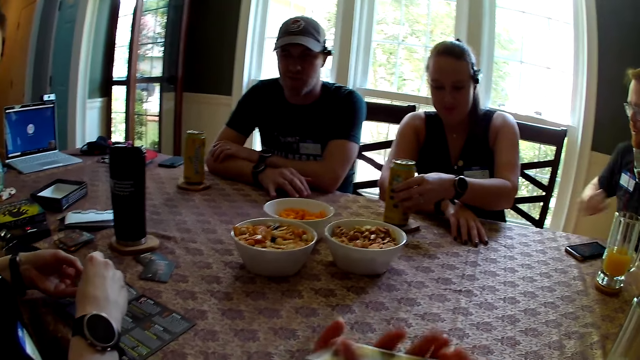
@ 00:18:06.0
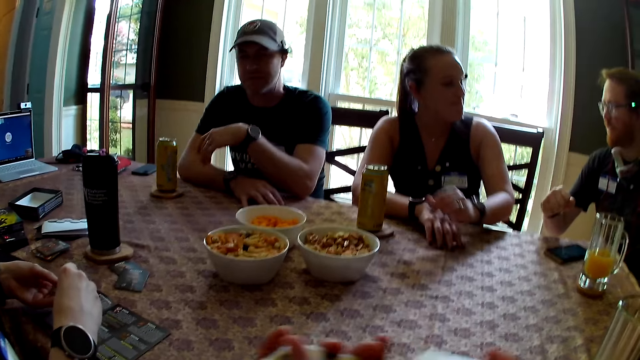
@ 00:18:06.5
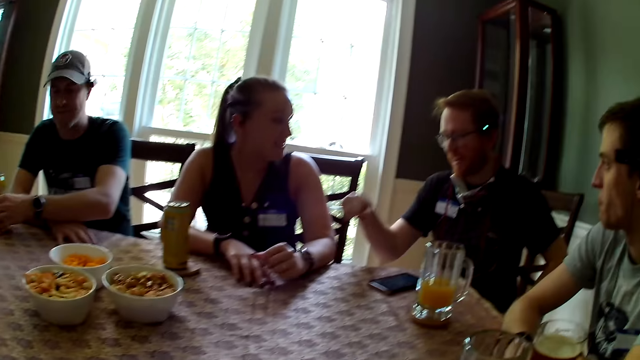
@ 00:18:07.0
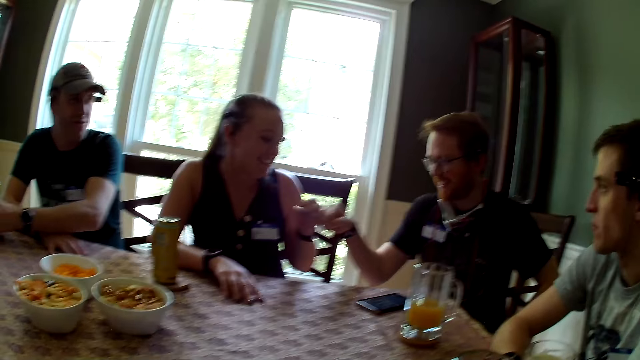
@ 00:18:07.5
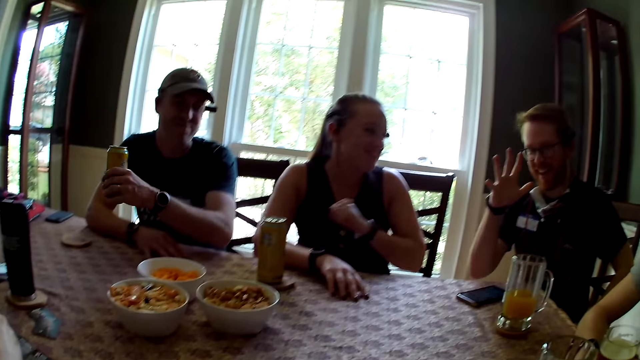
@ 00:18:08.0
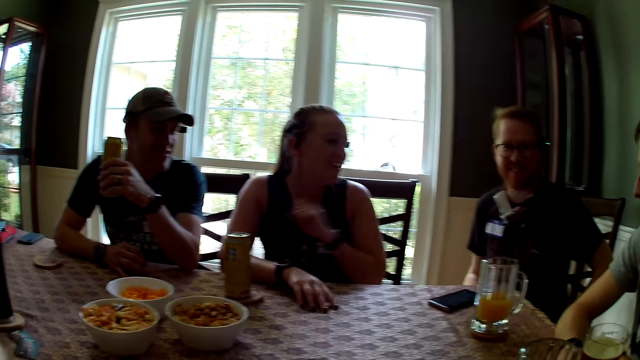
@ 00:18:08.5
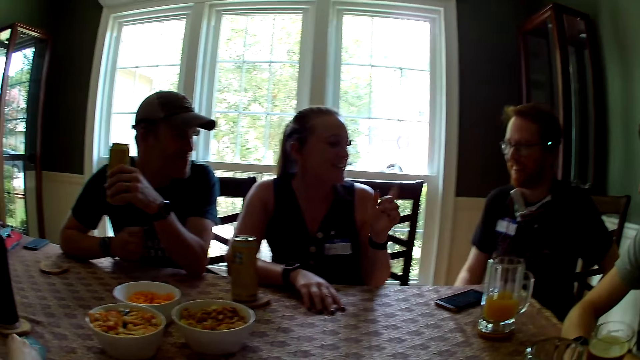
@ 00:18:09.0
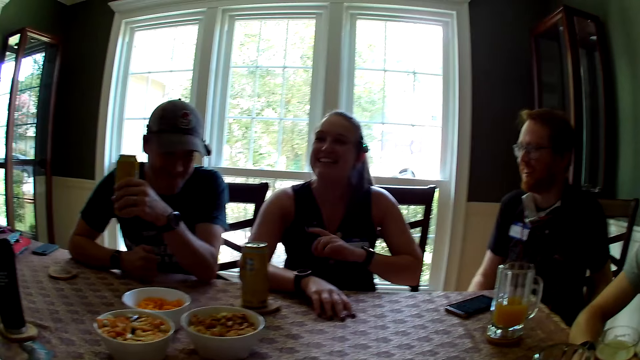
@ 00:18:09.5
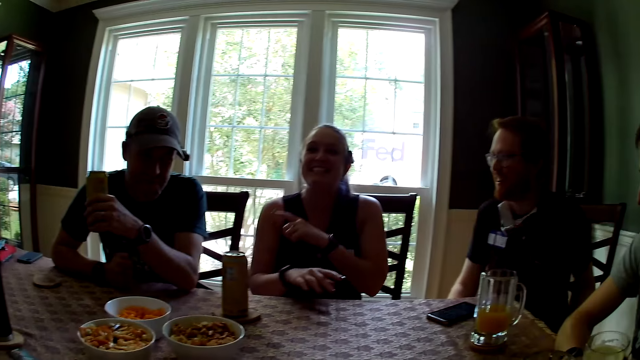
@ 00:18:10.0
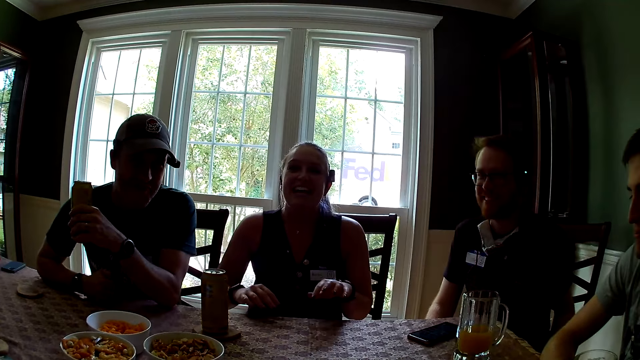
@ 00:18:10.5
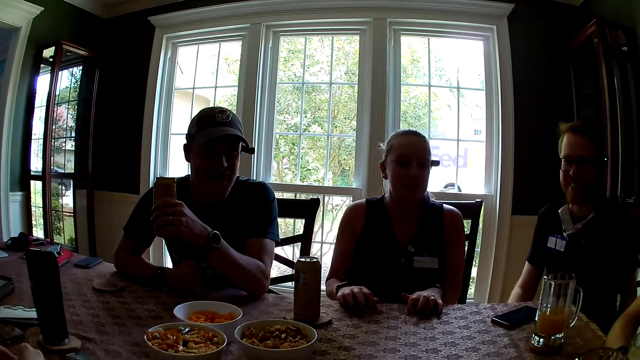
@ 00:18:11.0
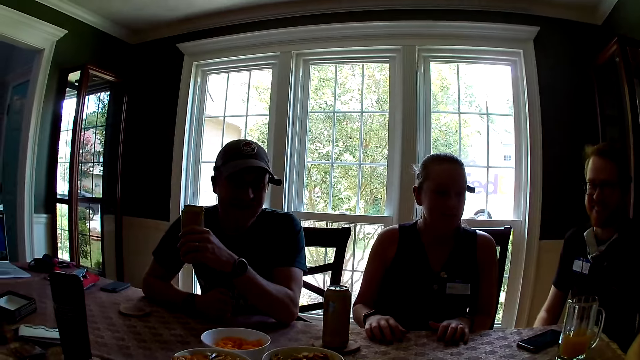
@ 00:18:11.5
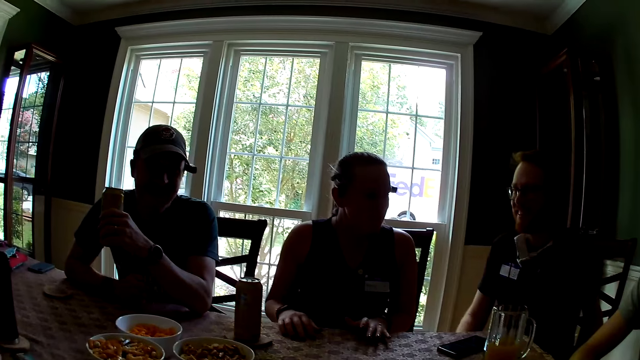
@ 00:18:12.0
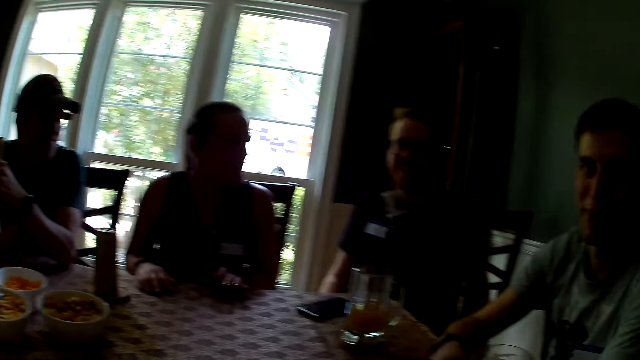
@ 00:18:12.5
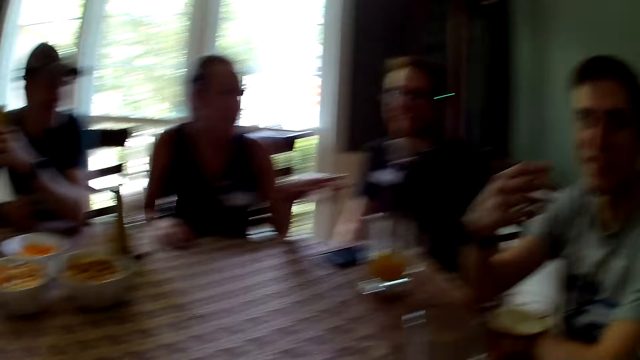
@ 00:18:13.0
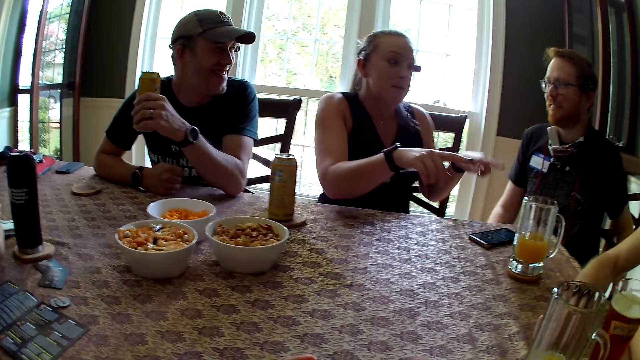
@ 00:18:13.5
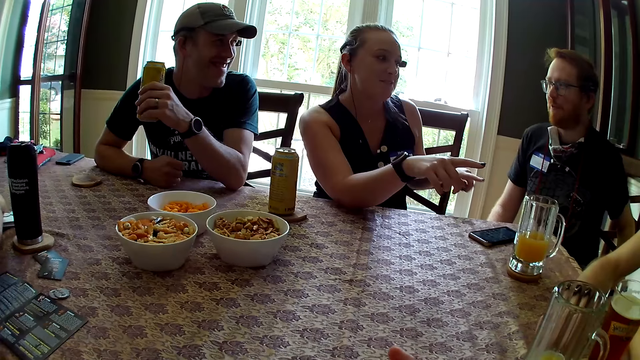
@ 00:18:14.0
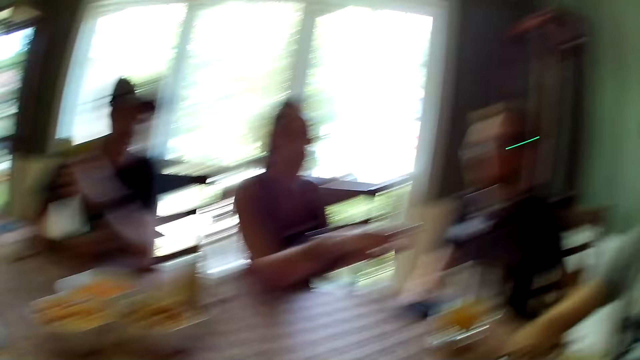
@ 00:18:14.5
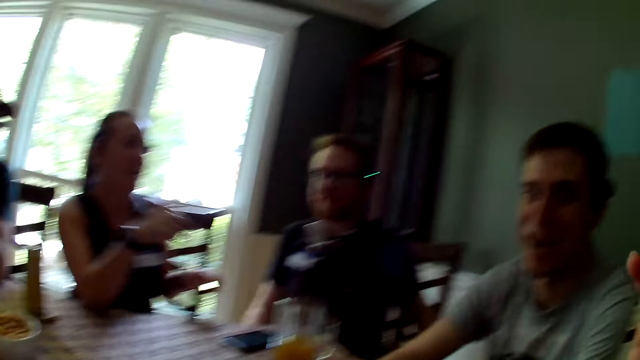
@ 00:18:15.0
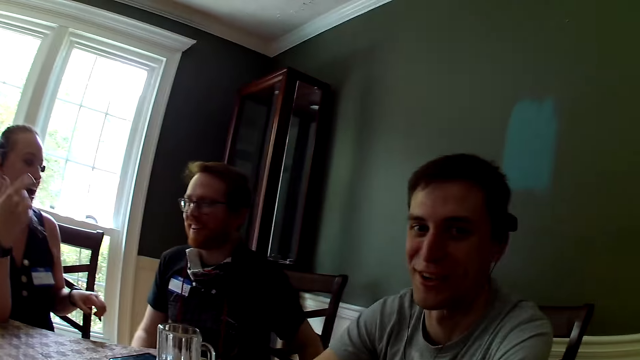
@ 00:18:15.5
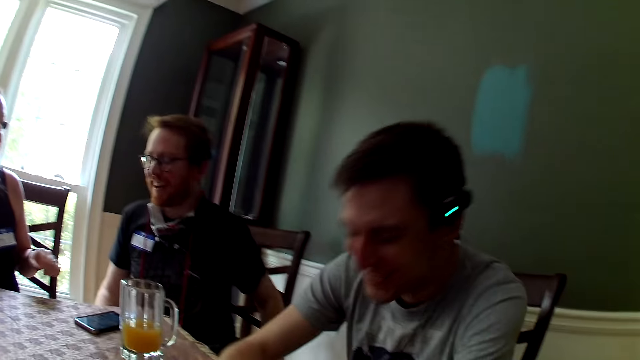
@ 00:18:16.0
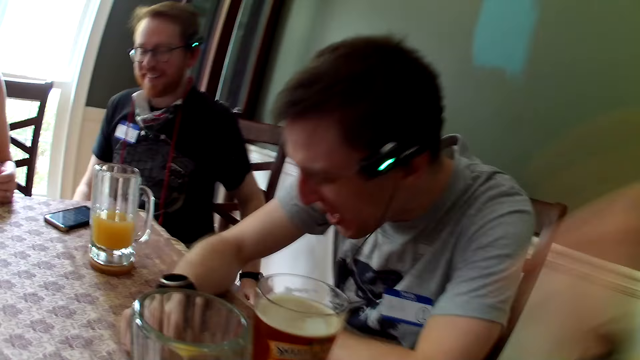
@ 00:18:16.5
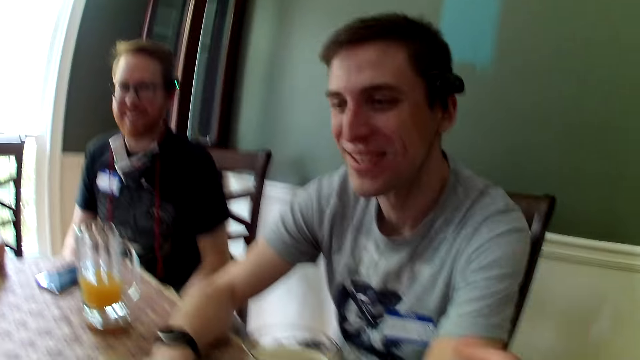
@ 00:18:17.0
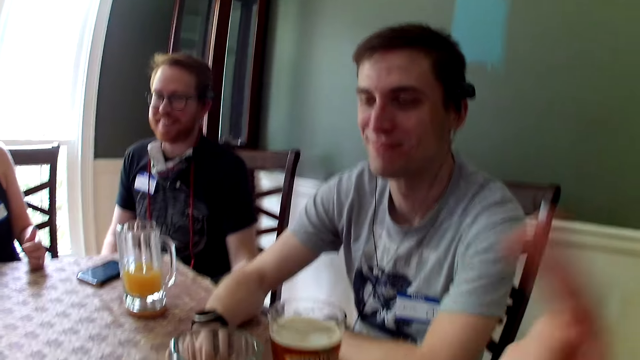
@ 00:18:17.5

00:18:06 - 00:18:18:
A woman drops the soda on the coaster. The camera wearer shuffles the cards. A man interacts with the woman. The woman hits her hand with the man. Another man carries soda from a coaster on the table with his left hand. He picks up the can and hits the table with his hand. The woman moves her hands. Another man interacts with the camera wearer. The camera wearer interacts with another man.

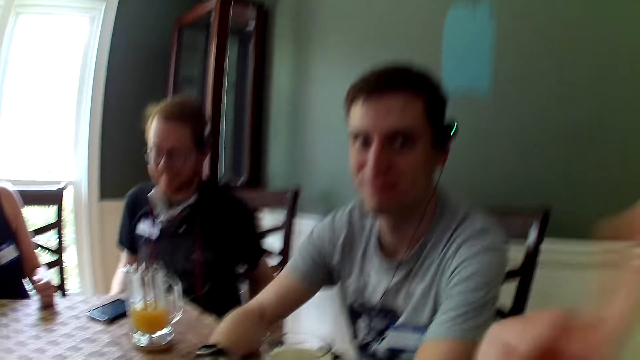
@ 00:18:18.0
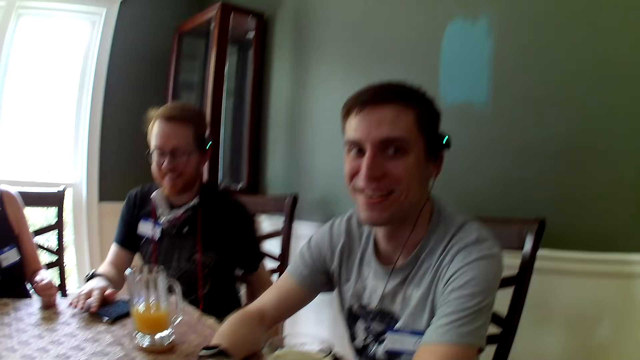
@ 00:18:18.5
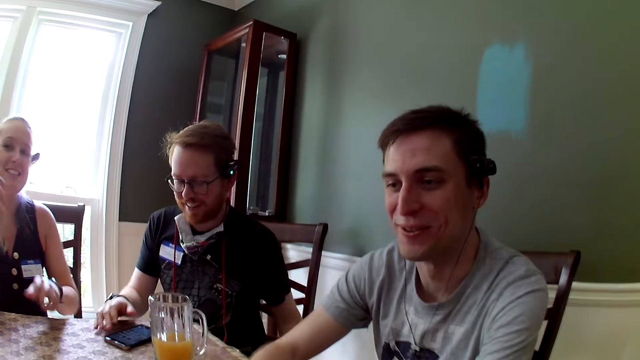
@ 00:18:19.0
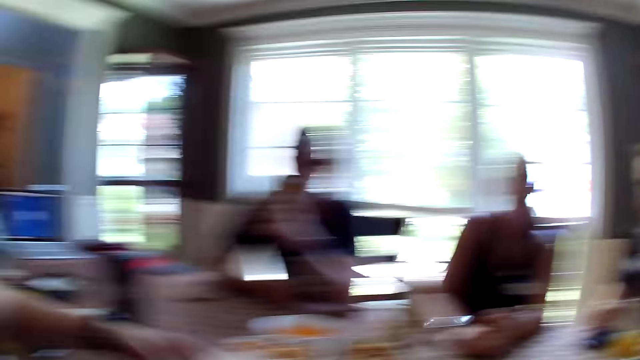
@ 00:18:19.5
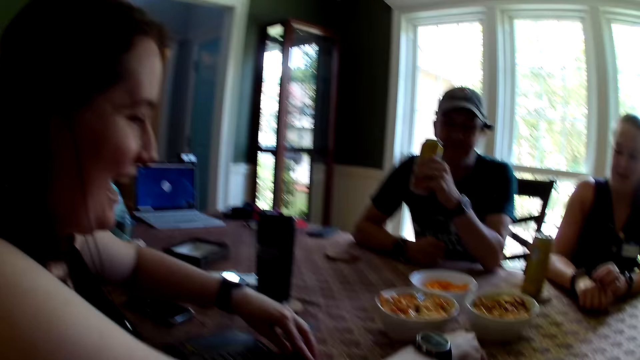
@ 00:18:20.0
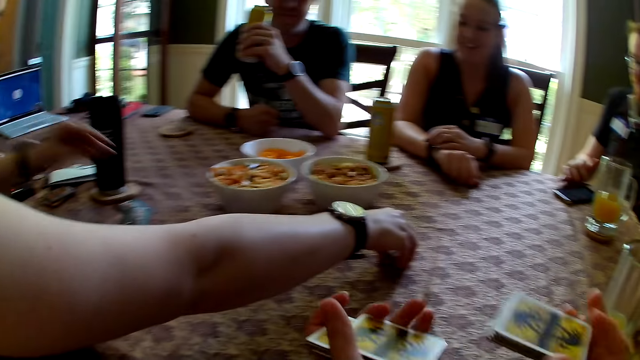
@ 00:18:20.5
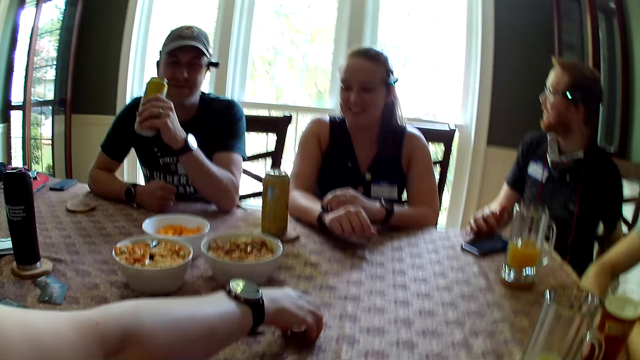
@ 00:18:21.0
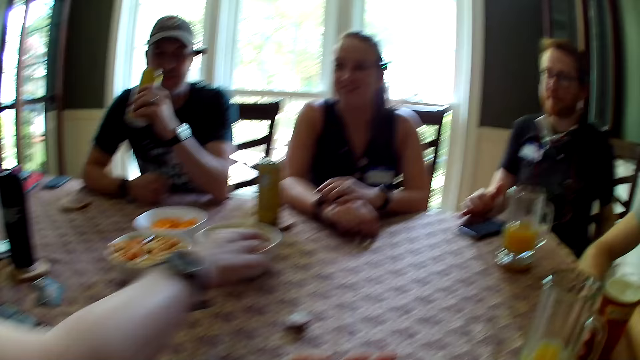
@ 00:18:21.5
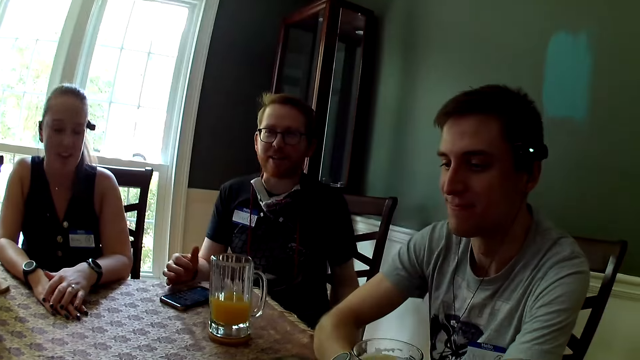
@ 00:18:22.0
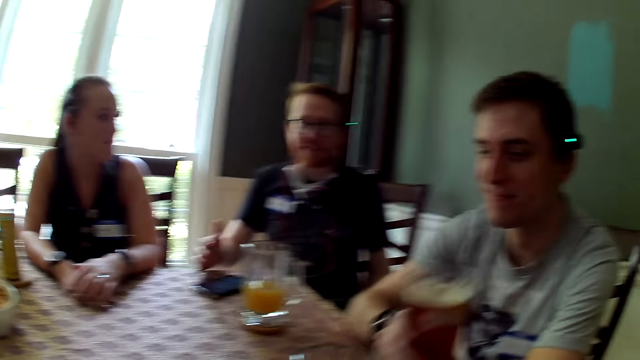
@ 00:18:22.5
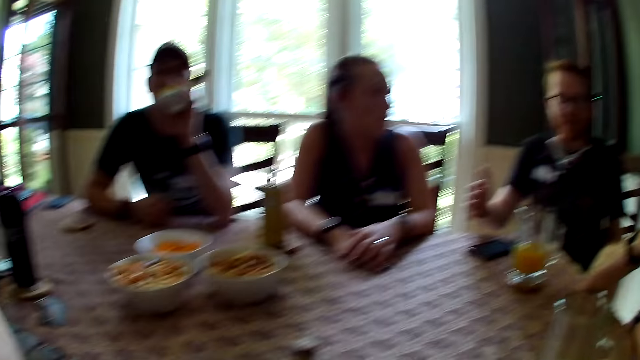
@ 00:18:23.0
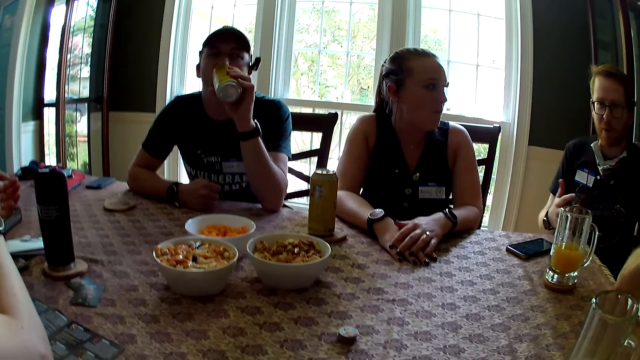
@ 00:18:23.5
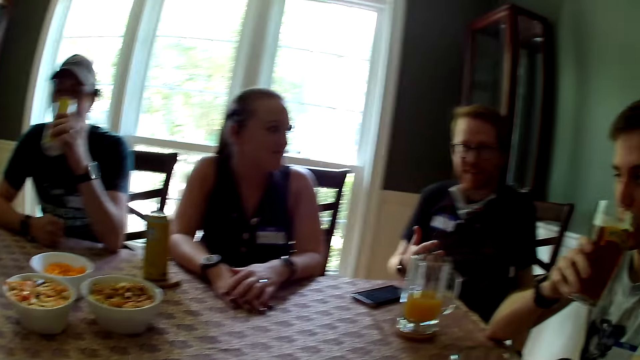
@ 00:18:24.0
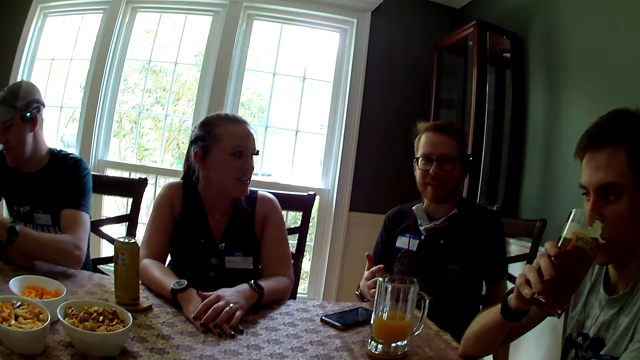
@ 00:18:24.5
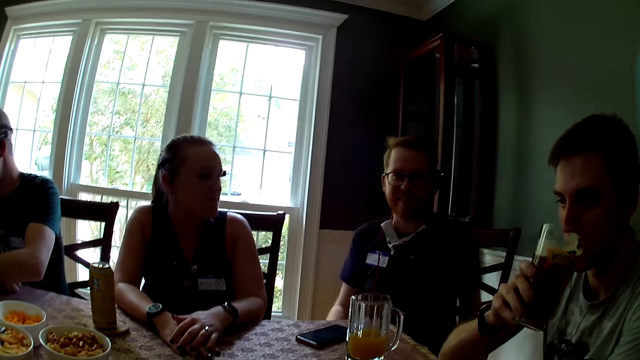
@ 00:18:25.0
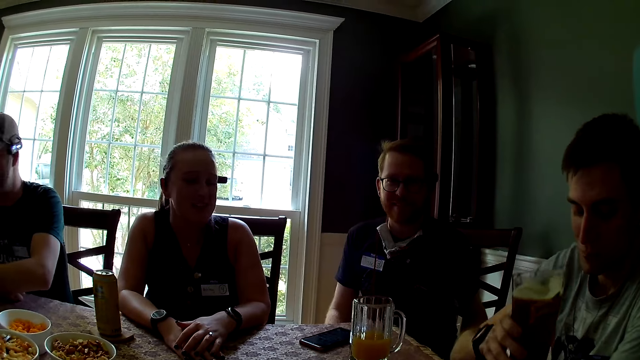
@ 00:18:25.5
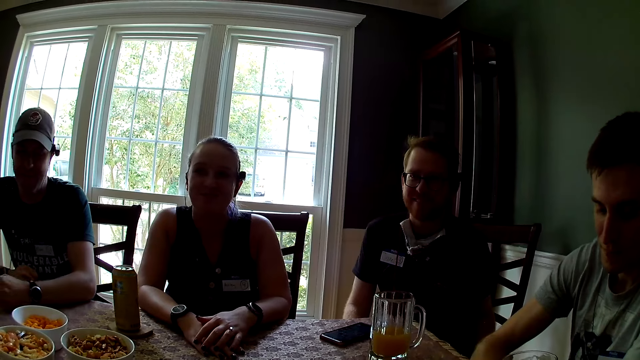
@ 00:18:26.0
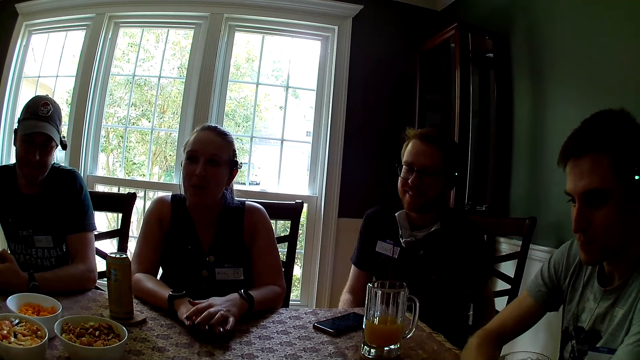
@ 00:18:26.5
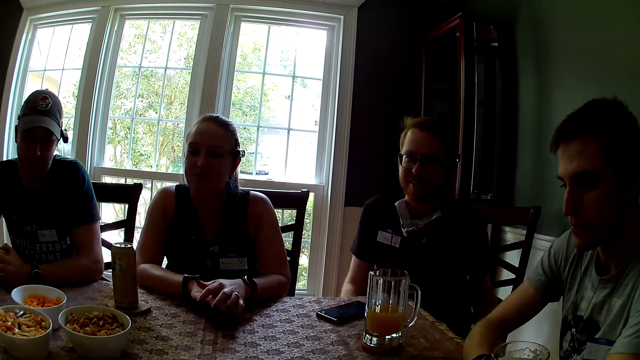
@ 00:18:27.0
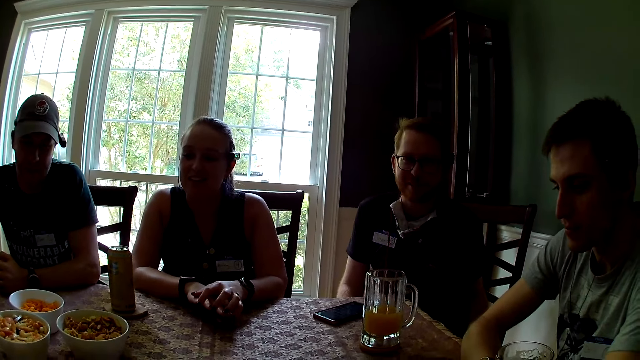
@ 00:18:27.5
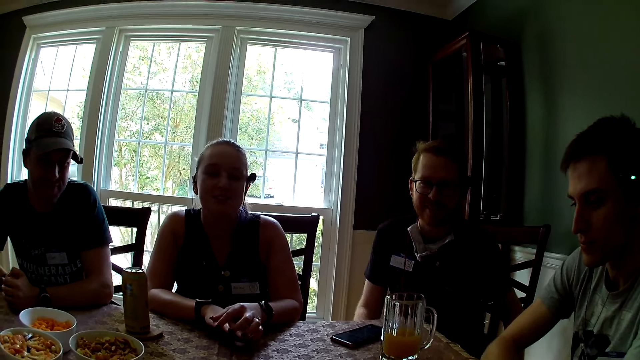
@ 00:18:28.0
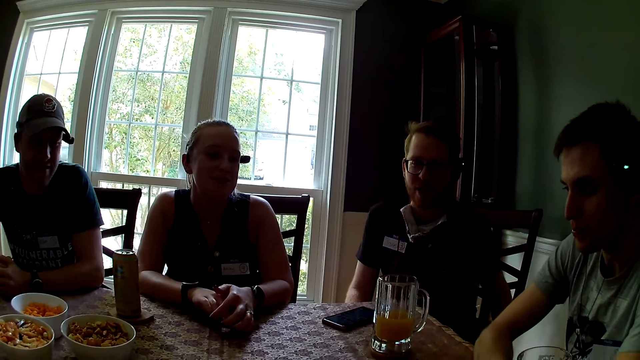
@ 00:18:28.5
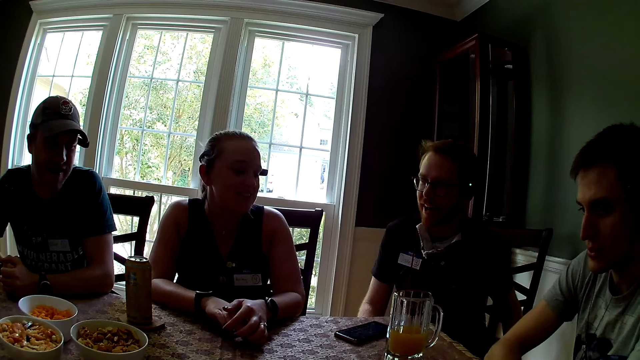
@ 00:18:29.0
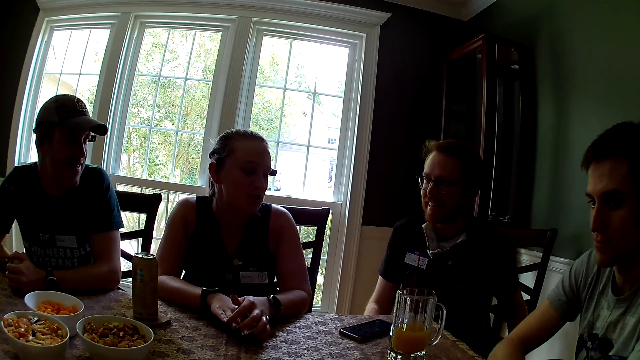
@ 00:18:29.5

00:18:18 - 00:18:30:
A man operates the mobile phone on the table with his right hand. A woman moves the game pieces on the table with her right hand. She puts the poker chip on the table. Another man drinks from the cup of beer in his right hand. Another man drinks from the can drink in his left hand. The man drops the cup of beer on the table with his right hand.
